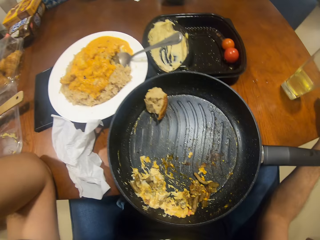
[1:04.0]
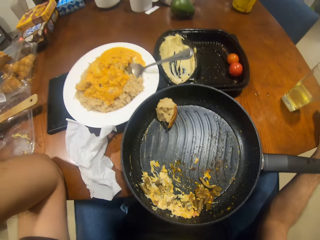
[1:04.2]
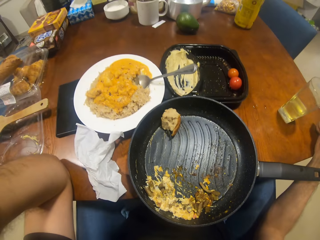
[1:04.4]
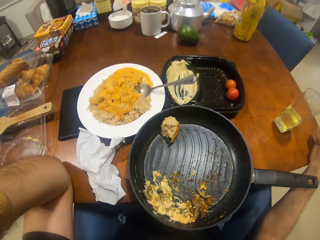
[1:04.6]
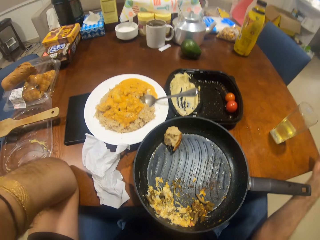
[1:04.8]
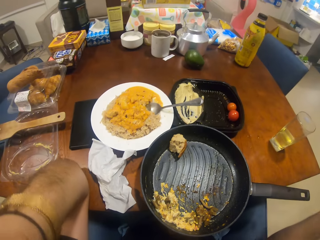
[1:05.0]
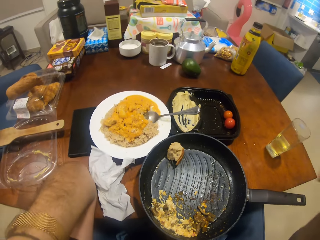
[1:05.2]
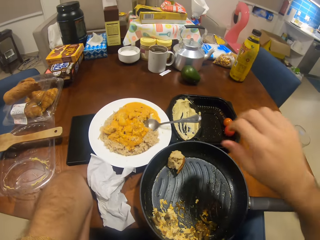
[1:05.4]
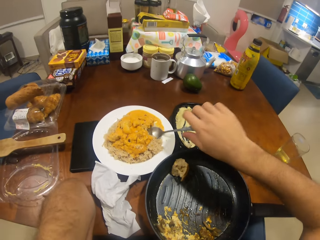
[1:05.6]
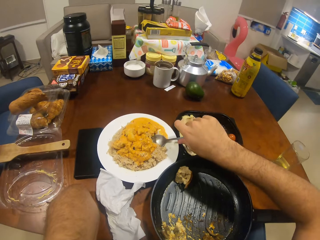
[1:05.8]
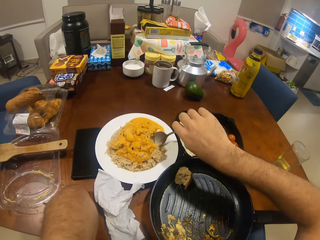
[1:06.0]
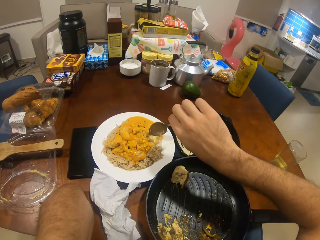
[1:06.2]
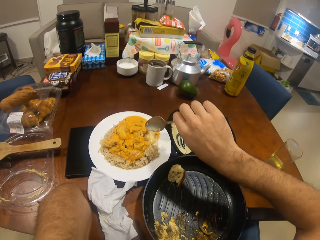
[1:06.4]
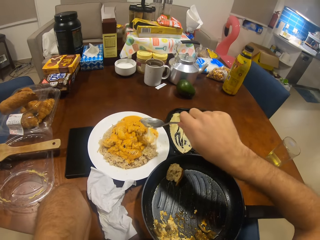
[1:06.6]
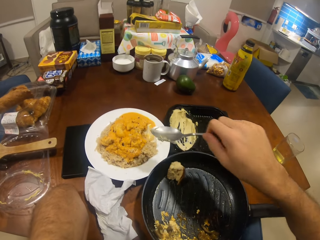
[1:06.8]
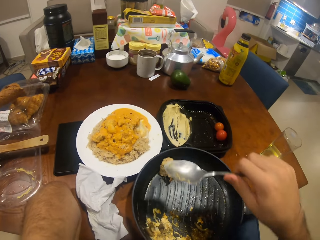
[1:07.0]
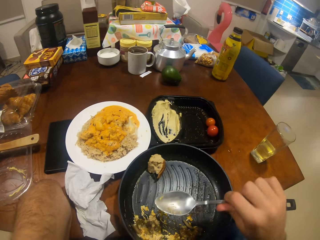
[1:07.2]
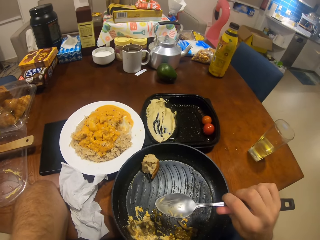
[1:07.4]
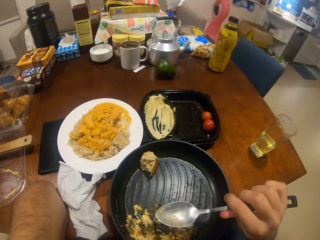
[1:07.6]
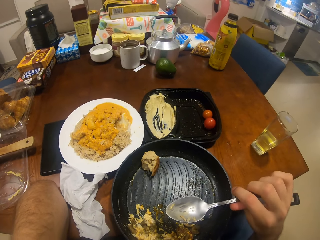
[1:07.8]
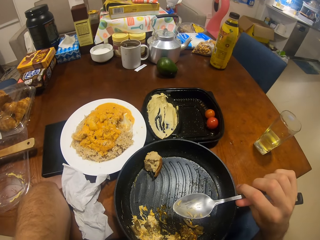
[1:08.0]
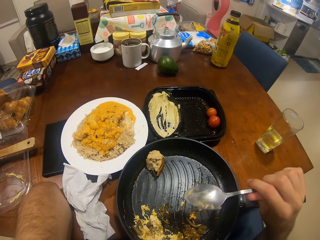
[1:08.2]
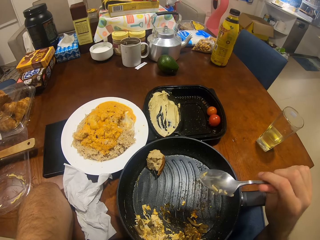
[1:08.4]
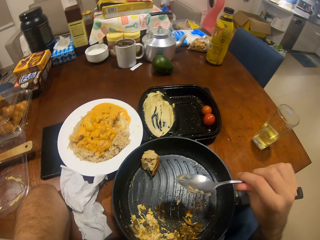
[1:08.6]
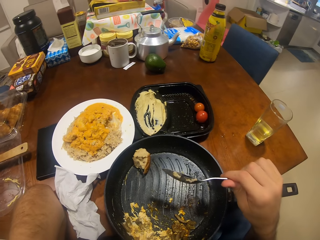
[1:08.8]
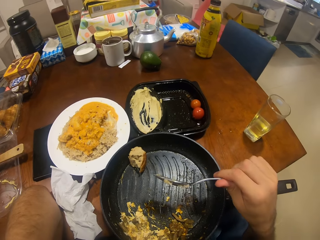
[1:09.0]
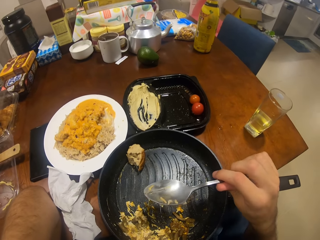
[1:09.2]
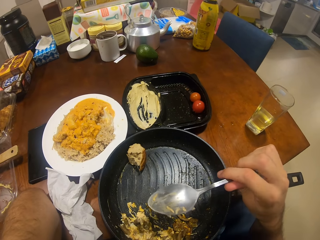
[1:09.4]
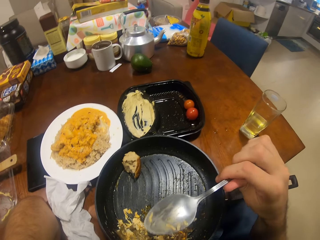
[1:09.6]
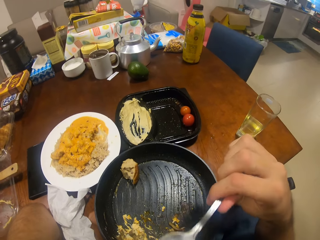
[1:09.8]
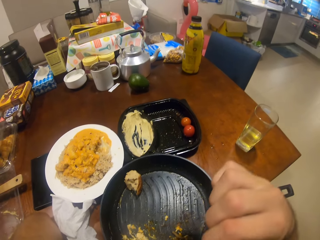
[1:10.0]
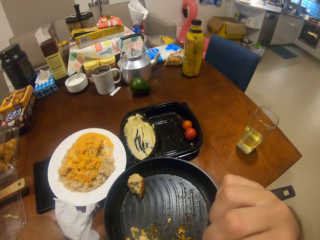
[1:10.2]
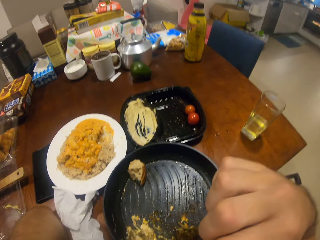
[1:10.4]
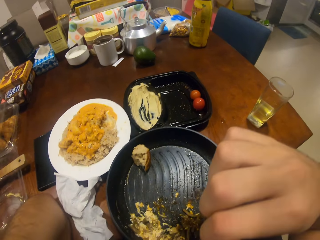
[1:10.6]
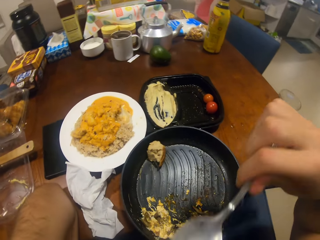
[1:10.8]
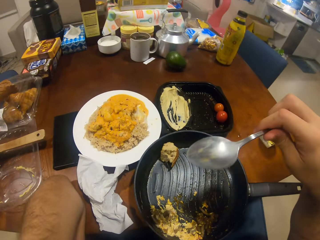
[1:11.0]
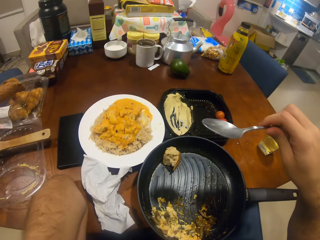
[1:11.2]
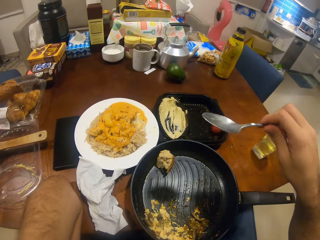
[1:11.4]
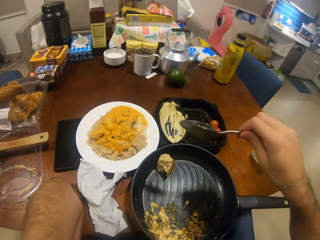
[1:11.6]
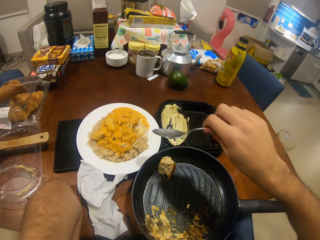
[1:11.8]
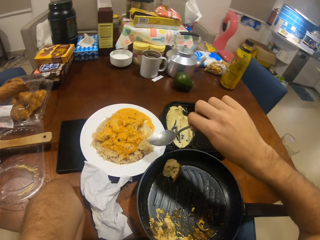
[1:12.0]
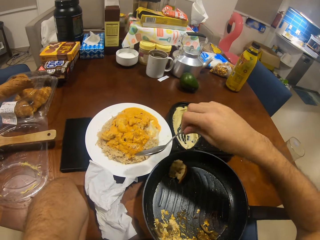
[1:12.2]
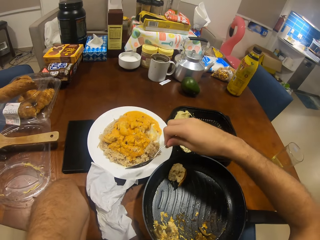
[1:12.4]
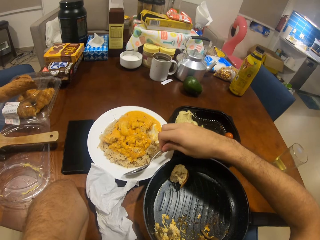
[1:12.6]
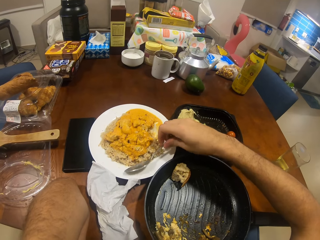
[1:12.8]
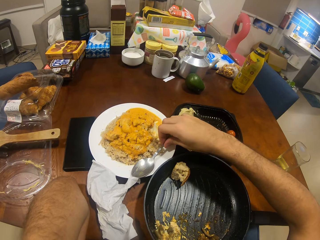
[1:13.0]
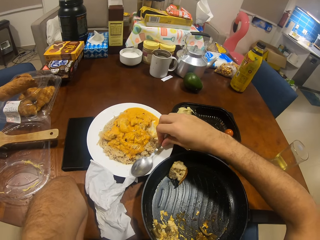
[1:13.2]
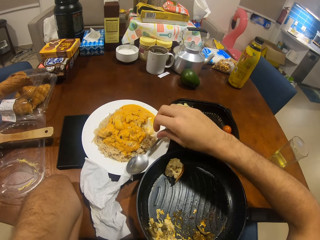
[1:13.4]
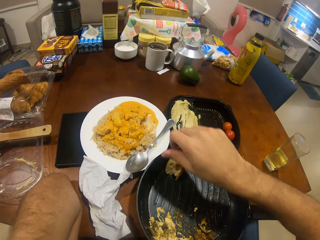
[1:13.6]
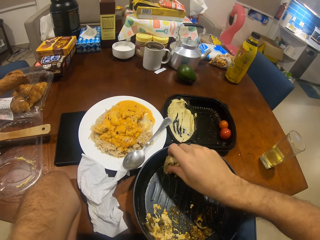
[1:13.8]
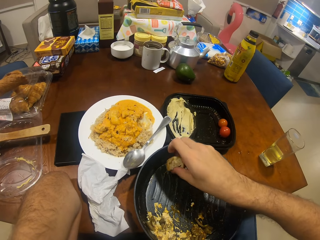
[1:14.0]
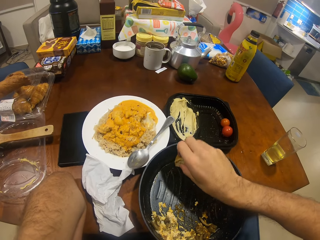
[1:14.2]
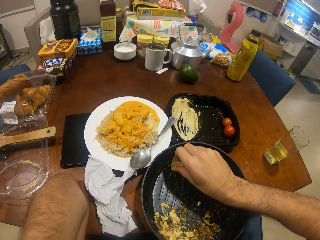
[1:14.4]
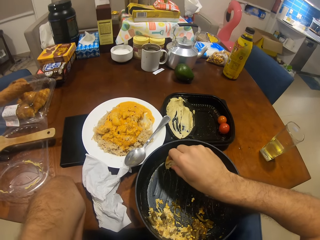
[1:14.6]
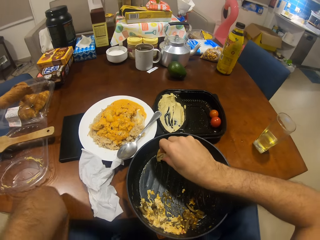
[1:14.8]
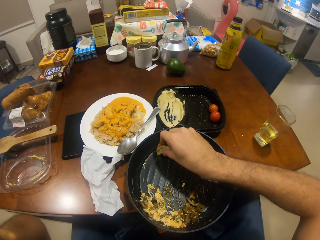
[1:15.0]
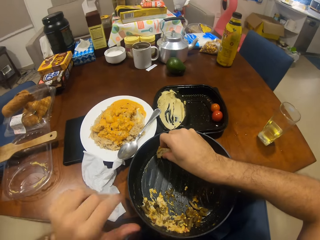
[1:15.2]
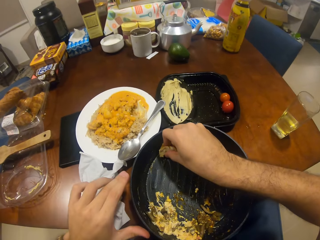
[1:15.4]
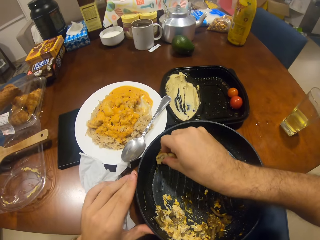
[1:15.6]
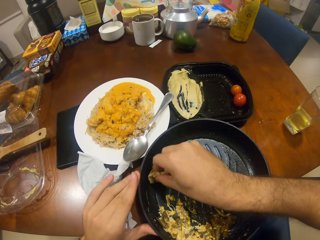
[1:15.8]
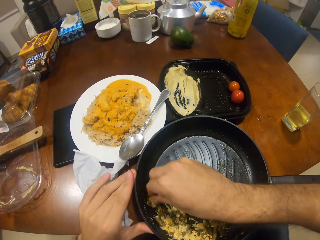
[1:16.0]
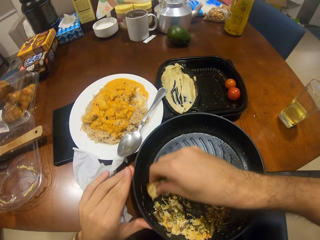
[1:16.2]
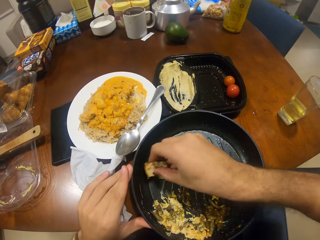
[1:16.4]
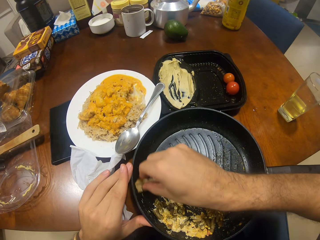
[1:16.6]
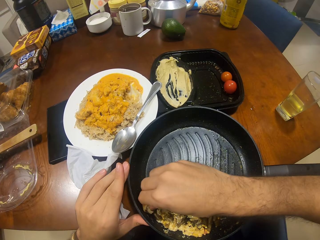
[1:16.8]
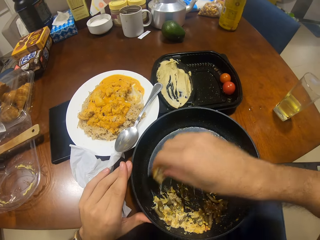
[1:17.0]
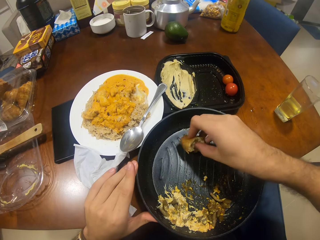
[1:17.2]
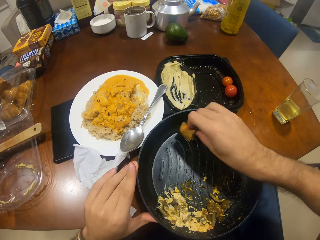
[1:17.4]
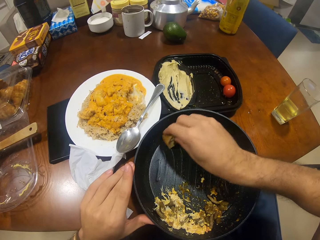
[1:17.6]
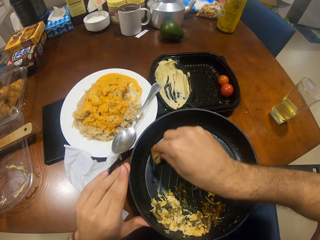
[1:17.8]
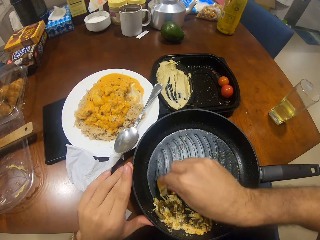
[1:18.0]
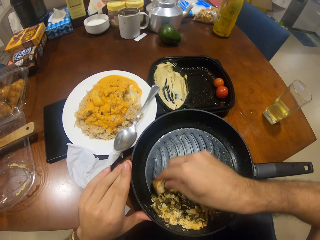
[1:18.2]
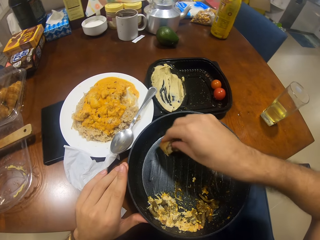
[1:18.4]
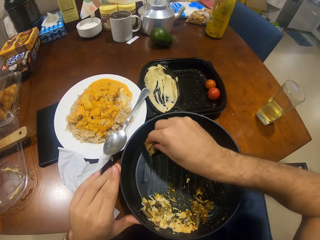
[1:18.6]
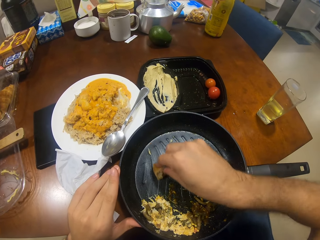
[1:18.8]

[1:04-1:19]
The camera wearer picks up the spoon. They lick the spoon. They put the spoon on the plate. They pick up the bread. They wipe the bread on the frying pan.

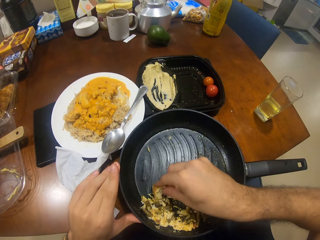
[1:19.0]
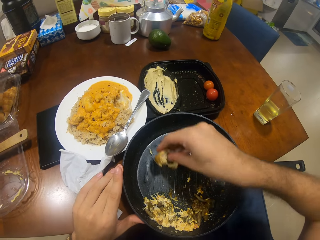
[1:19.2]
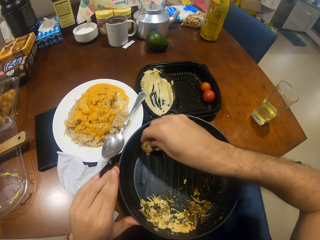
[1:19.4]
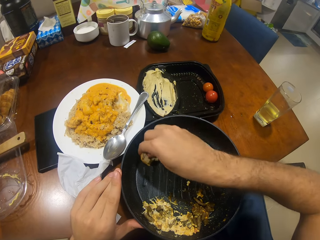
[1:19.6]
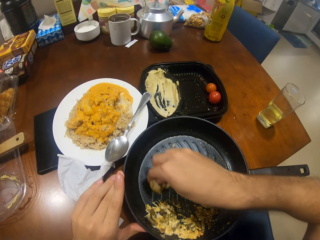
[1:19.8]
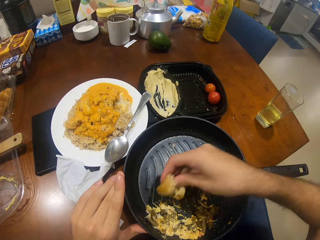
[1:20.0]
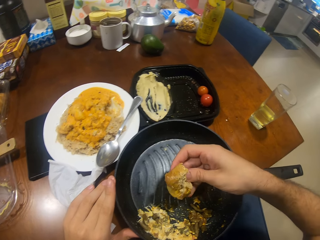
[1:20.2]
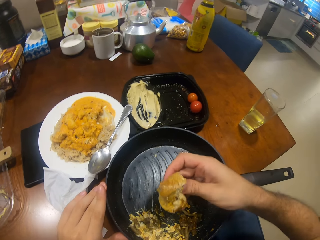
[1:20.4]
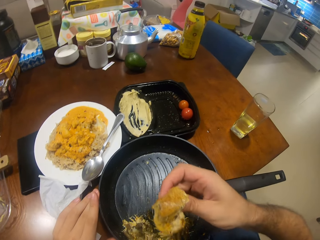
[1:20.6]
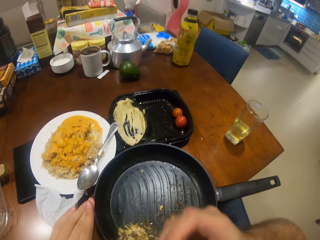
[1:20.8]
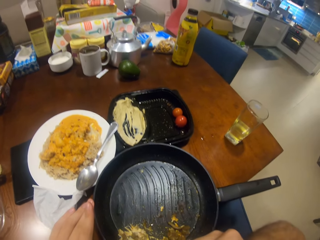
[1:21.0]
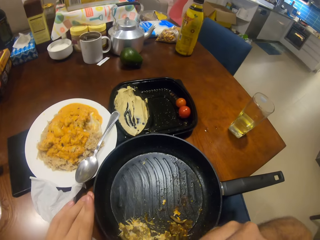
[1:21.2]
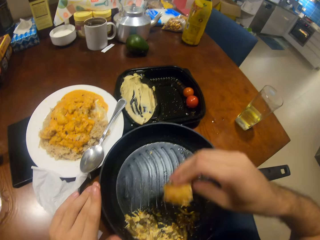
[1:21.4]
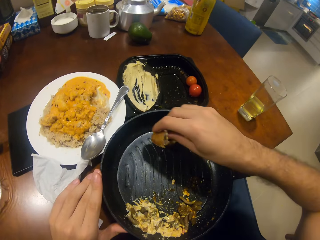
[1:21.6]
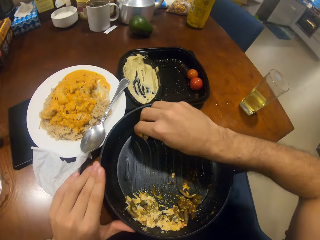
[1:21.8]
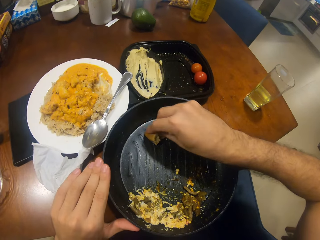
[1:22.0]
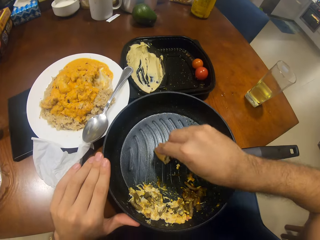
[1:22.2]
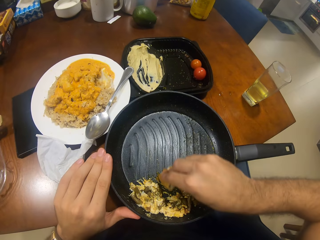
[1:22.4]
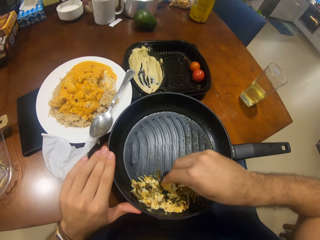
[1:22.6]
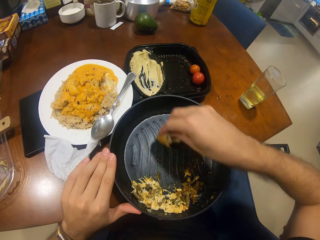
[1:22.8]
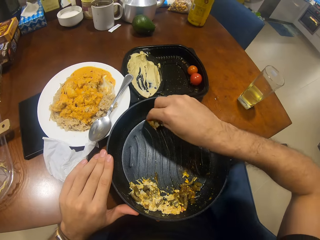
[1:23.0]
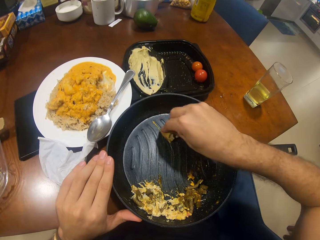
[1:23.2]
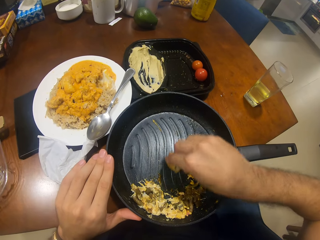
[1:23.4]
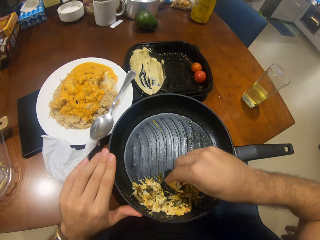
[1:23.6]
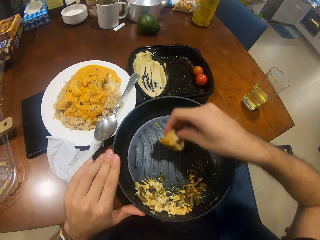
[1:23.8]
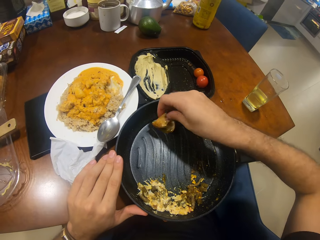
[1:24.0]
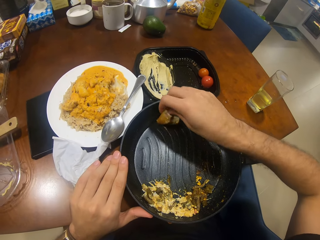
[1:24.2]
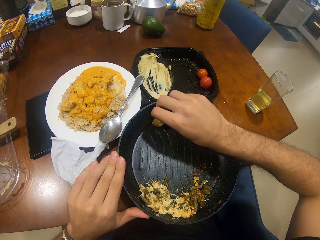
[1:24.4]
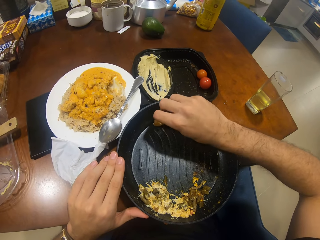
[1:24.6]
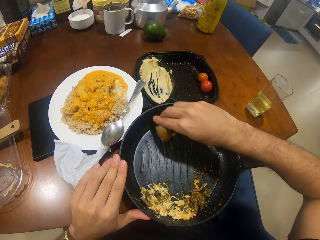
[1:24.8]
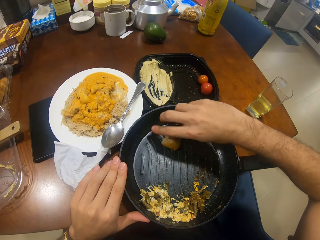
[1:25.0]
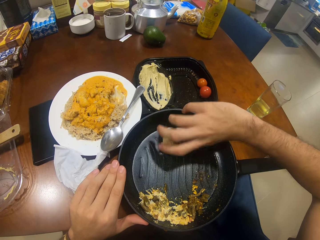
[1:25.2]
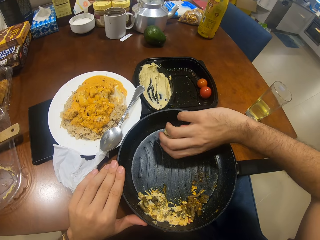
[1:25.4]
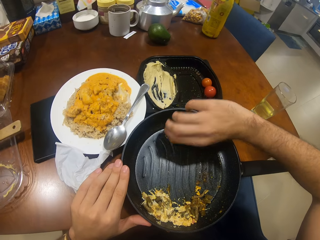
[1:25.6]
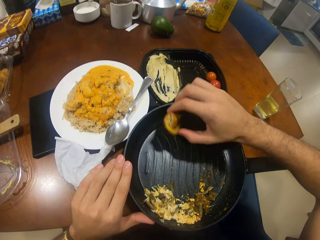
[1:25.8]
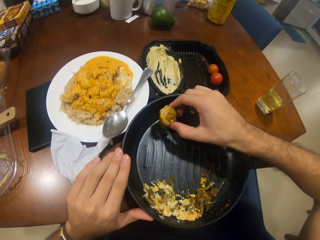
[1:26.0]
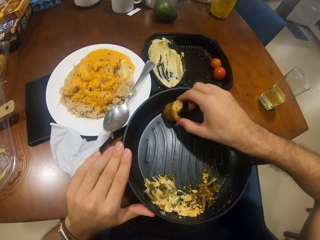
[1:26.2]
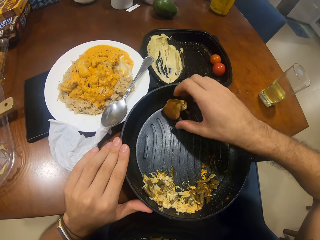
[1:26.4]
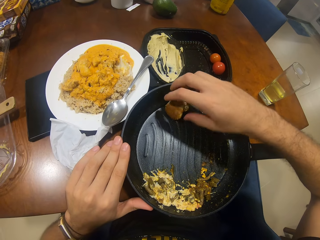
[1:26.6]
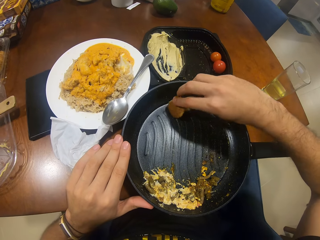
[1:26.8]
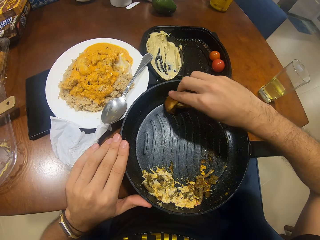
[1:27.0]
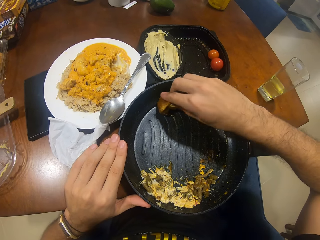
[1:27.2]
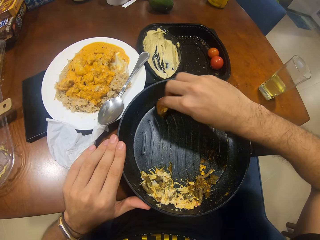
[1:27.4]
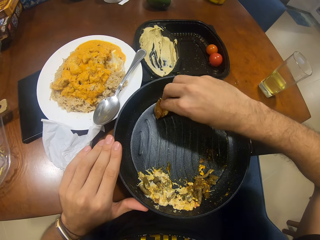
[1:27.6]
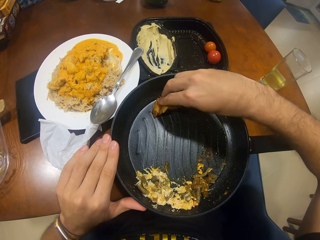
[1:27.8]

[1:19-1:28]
The camera wearer eats the bread. They wipe the bread on the frying pan.
